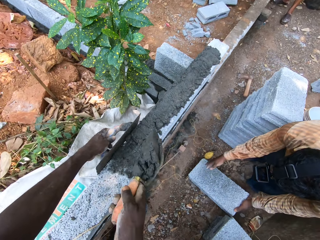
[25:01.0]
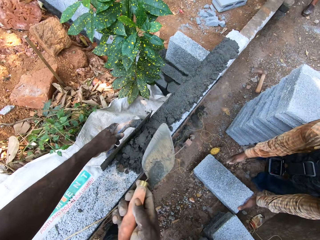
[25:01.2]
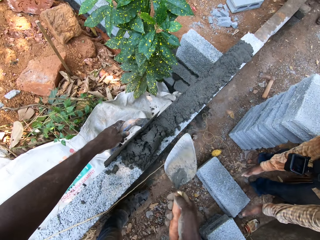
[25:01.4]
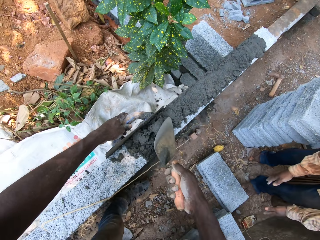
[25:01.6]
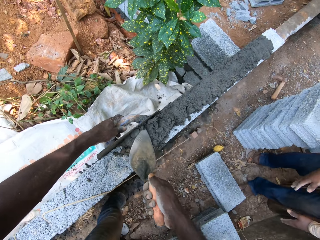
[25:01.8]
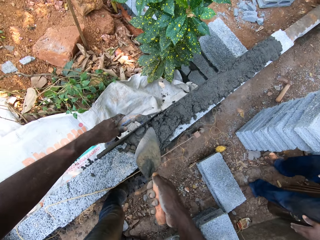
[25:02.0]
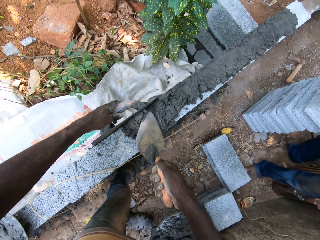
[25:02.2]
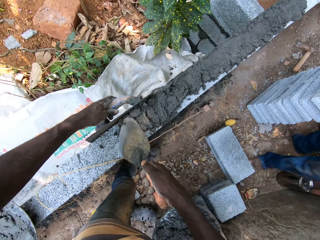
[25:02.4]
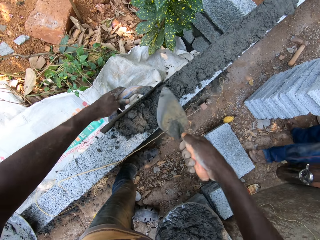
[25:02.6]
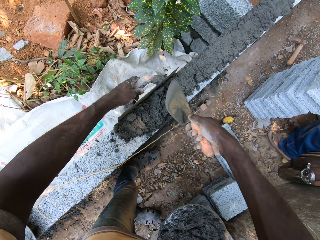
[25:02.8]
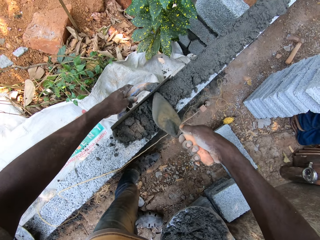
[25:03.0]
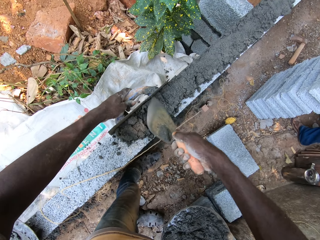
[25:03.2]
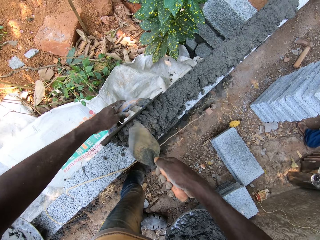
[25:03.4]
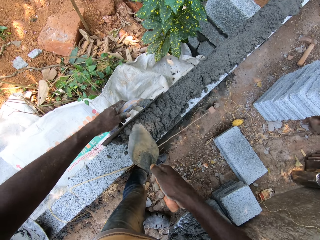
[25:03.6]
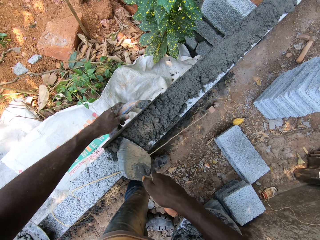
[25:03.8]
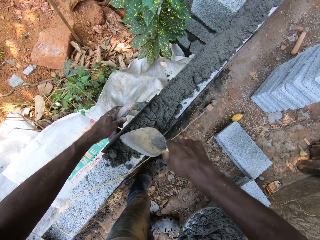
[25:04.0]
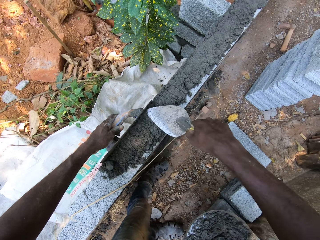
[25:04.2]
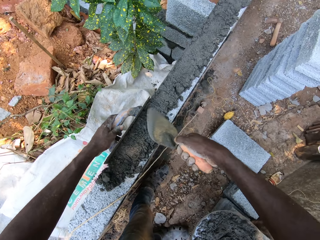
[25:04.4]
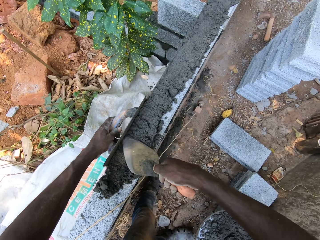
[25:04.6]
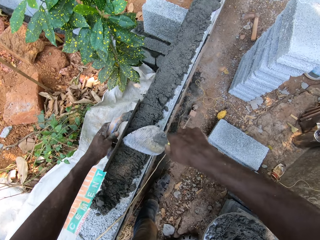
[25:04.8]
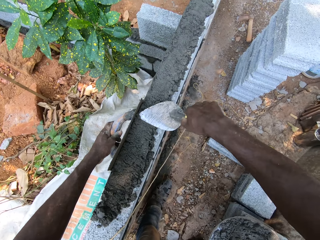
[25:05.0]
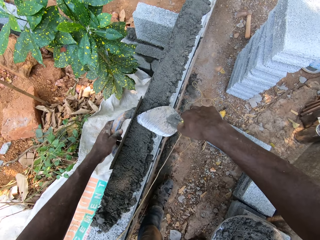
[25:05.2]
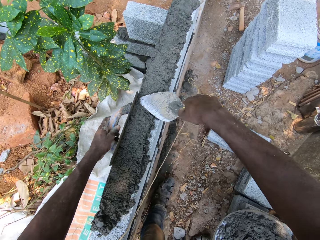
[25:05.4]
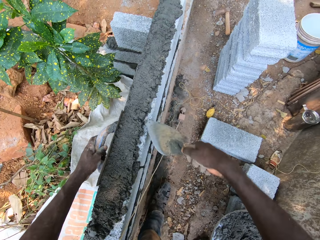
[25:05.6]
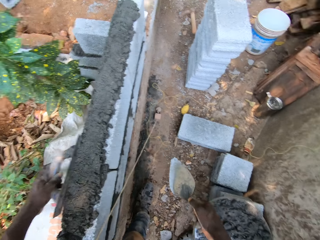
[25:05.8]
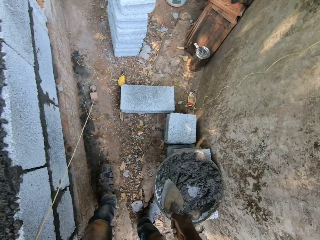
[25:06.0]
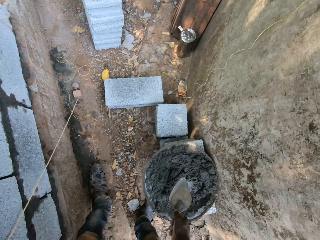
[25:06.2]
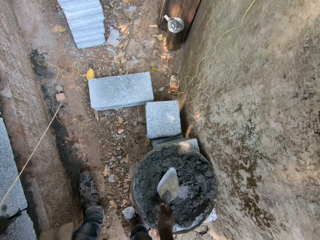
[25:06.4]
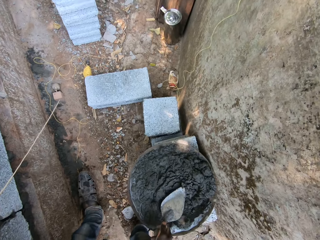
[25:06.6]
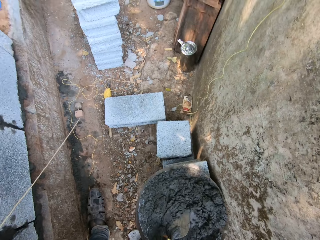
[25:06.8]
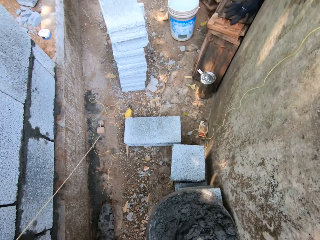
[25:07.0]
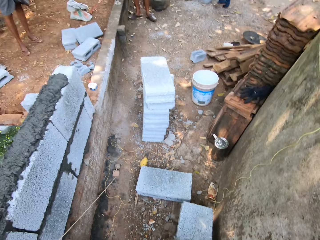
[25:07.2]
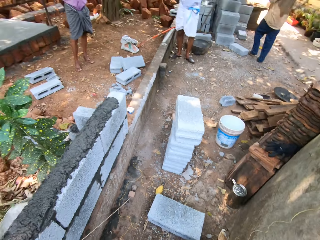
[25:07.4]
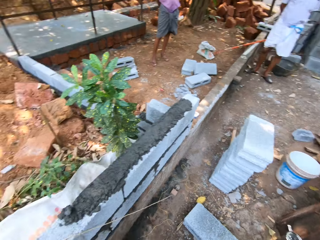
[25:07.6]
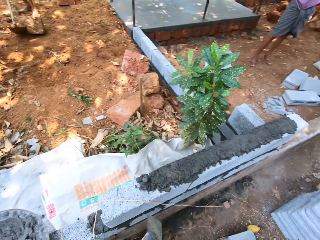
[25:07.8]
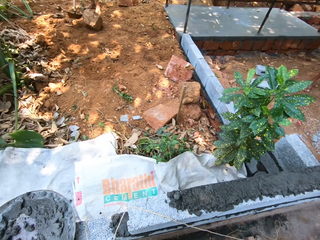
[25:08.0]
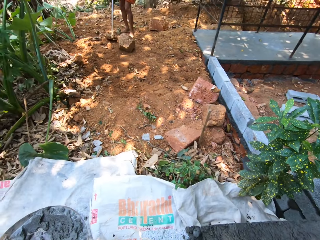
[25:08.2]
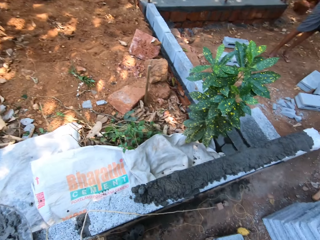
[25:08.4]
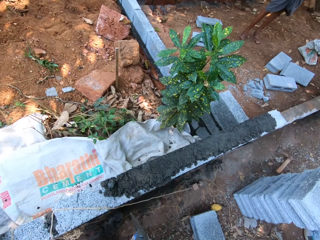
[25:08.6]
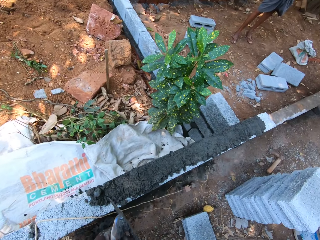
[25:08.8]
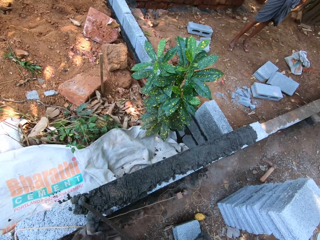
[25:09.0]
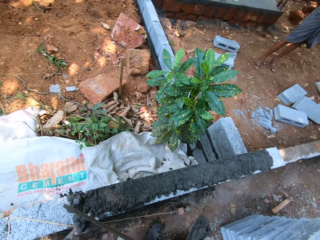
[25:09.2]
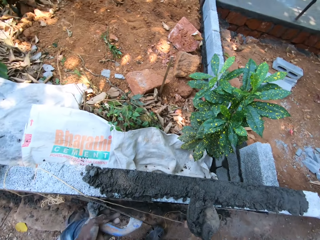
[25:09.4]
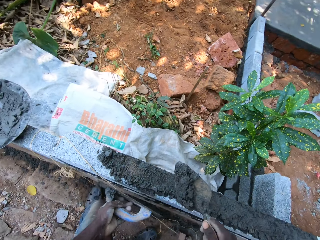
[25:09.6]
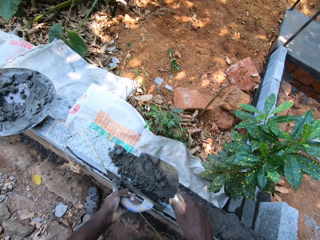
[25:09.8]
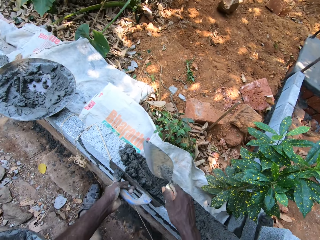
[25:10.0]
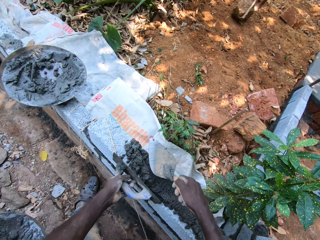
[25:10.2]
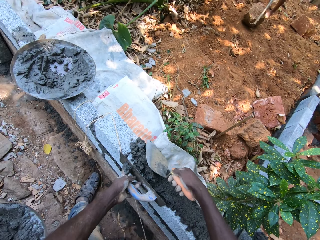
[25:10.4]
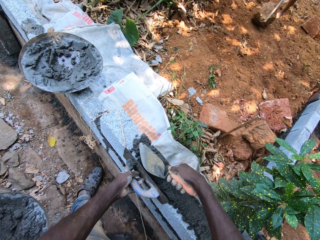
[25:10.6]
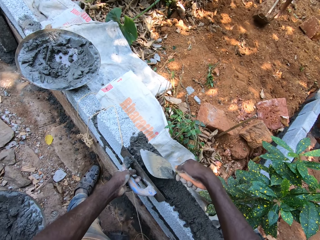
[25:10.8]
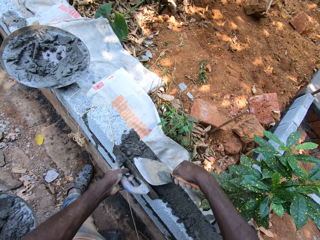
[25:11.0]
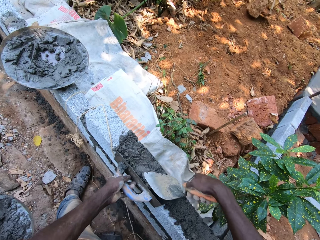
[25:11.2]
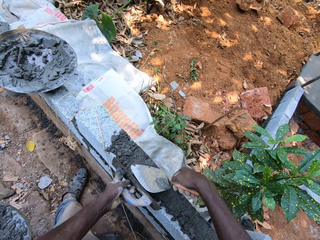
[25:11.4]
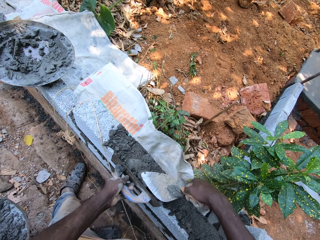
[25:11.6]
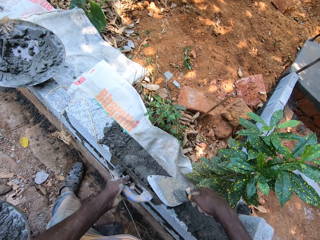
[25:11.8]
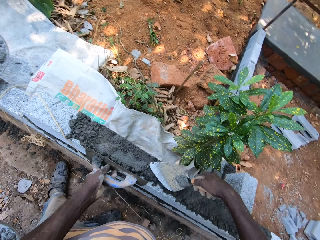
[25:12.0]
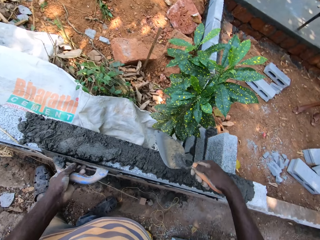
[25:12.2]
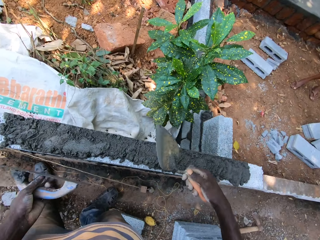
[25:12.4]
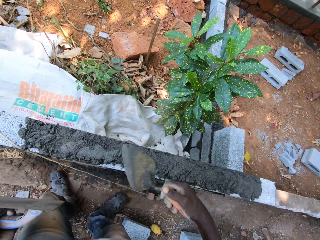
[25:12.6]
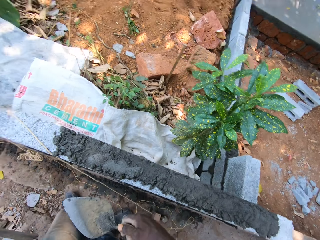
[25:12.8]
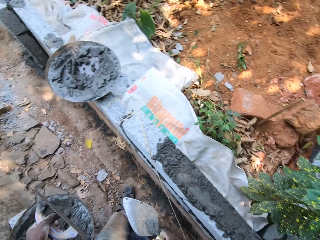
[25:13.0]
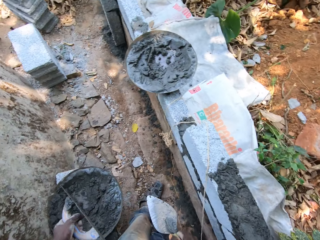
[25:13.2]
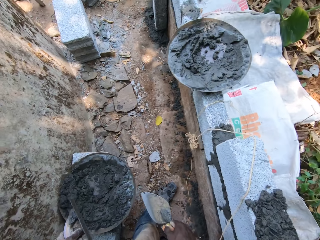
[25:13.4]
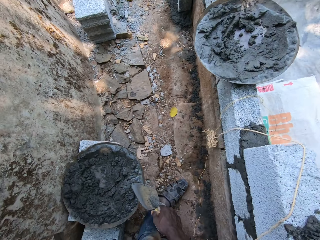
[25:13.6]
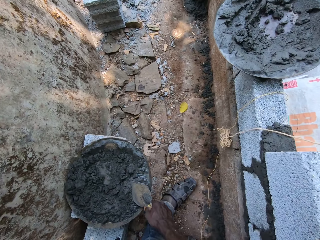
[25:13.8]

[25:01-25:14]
The camera wearer scoops the concrete with a trowel. He applies the cement on the wall with the trowel in his right hand. He levels the concrete. He interacts with a man. He takes the cement from the tray with the trowel in his right hand. He interacts with the man. He applies the cement on the wall with the trowel in his right hand. He levels the concrete.

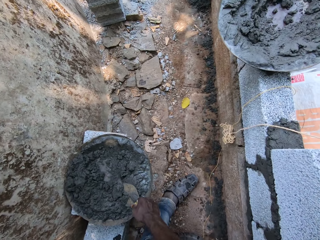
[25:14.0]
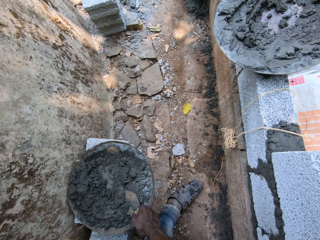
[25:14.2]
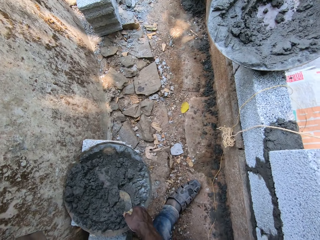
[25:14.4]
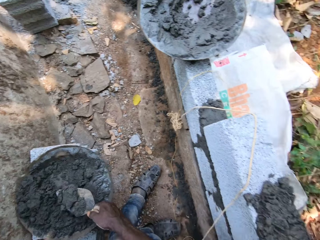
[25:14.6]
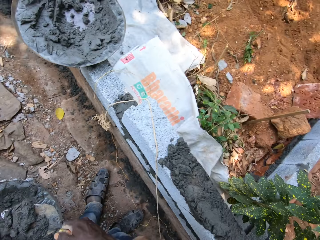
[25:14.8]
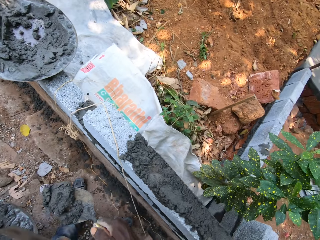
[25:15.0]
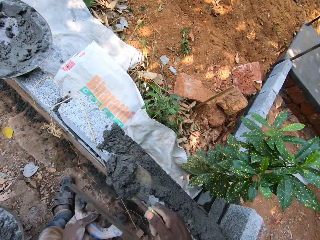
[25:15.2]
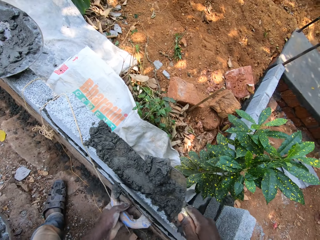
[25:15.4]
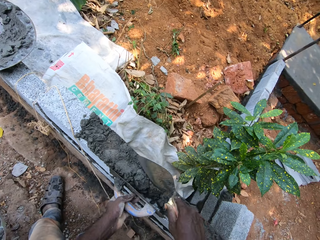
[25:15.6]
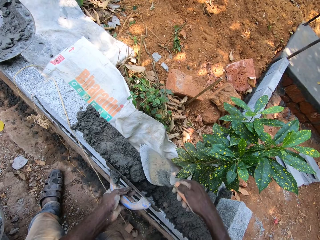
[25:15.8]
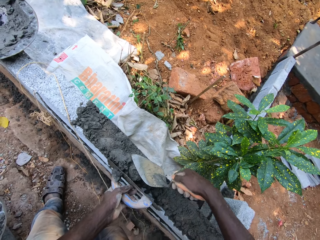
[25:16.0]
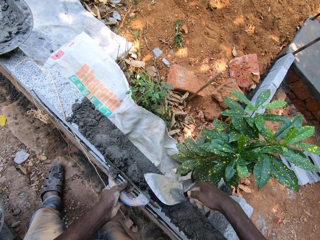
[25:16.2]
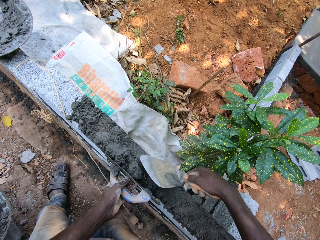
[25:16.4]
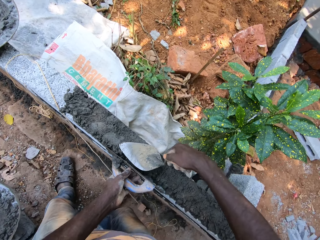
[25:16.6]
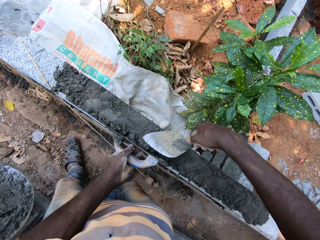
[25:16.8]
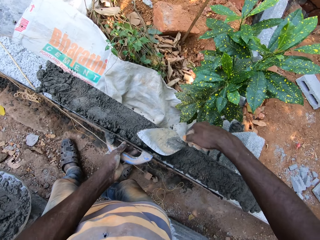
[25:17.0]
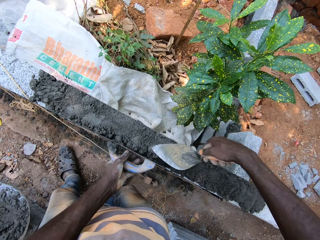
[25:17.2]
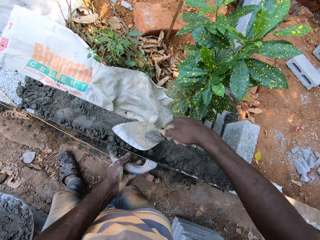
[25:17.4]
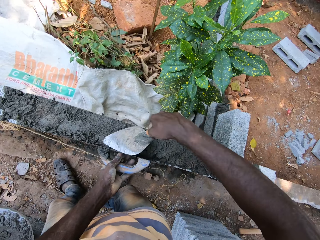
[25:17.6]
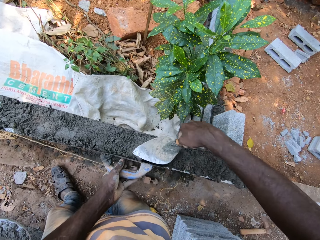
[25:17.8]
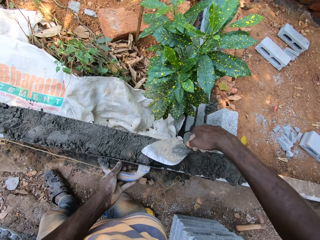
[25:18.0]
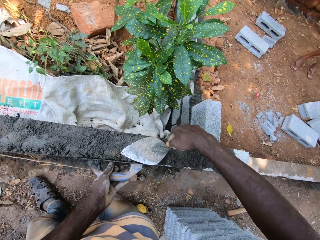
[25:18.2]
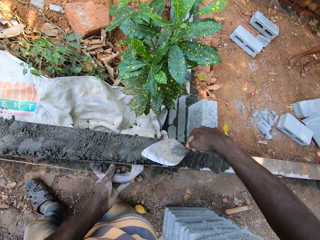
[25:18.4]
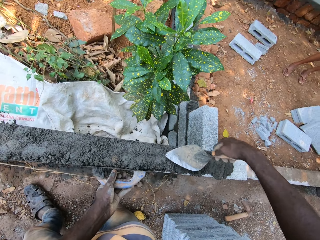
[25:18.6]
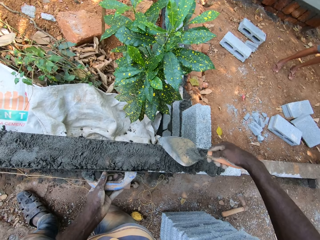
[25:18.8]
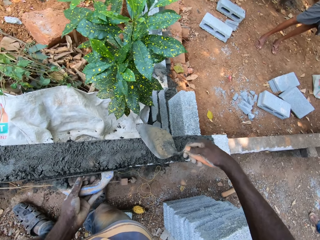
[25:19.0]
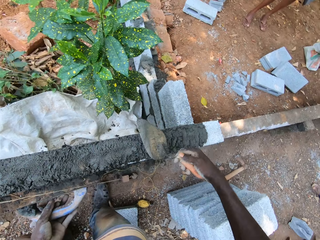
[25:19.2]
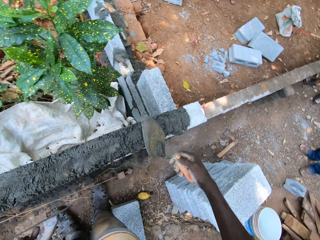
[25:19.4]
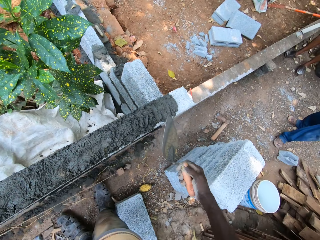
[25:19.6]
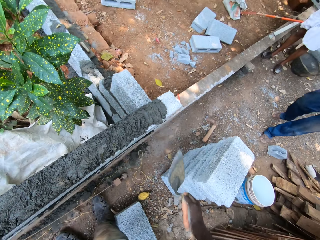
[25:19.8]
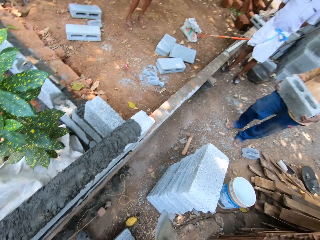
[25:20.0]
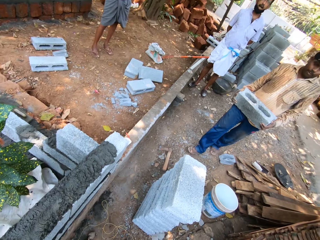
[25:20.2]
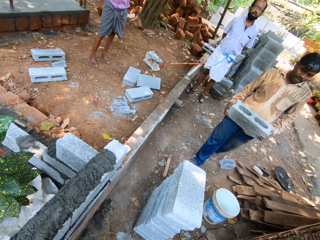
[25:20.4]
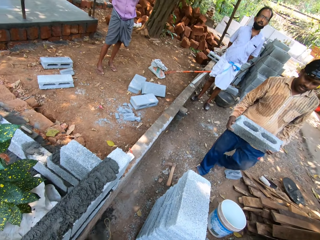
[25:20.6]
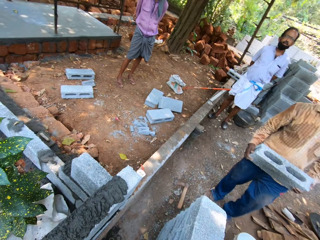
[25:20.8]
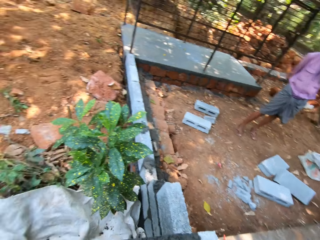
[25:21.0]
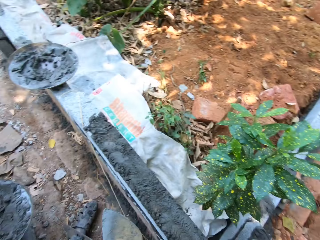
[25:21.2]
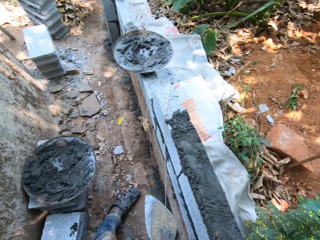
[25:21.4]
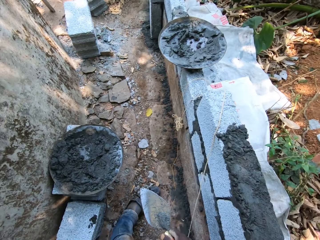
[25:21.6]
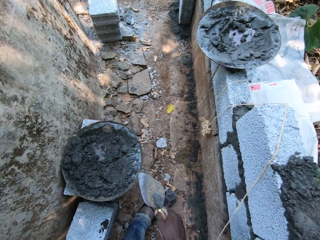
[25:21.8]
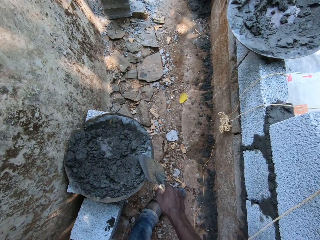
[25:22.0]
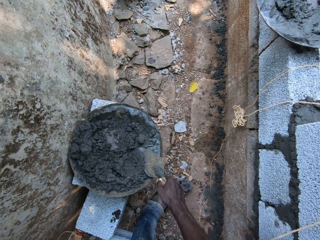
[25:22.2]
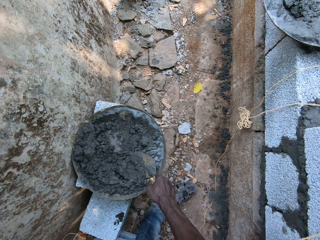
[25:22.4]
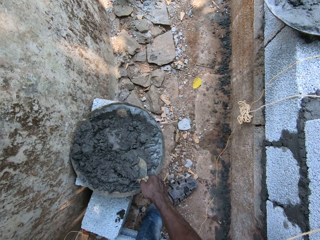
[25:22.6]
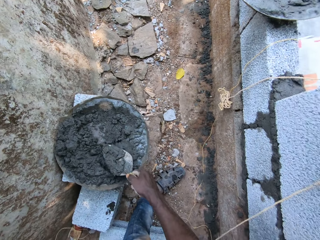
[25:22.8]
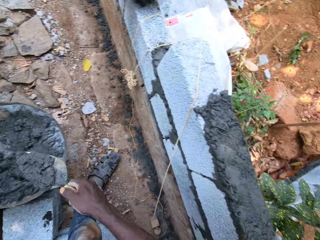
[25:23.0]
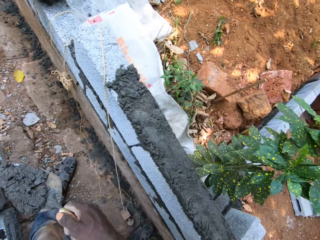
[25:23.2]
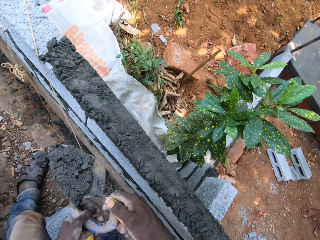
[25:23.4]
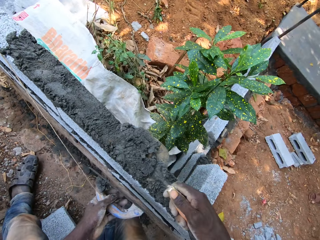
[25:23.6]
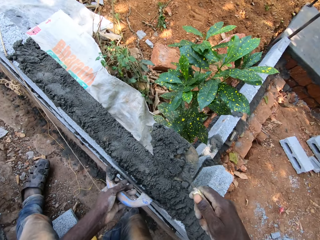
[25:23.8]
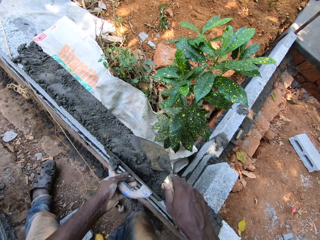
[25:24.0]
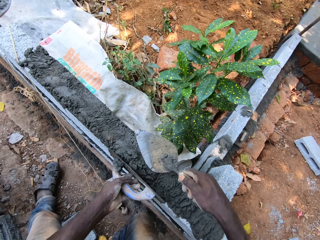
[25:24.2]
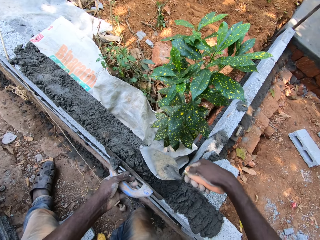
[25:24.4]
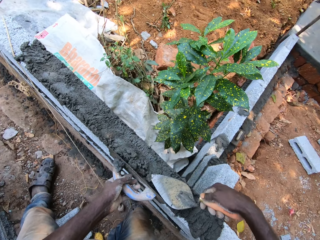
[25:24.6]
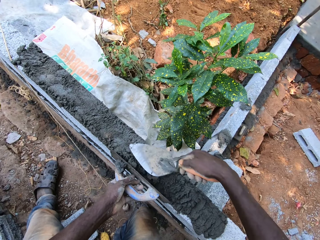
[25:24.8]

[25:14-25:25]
The camera wearer takes the cement or concrete from the tray with the trowel in his right hand. He applies the cement on the wall with the trowel in his right hand. He levels the concrete. He interacts with a man. He looks back. He takes the cement from the tray with the trowel in his right hand. He applies the cement on the wall with the trowel in his right hand.
